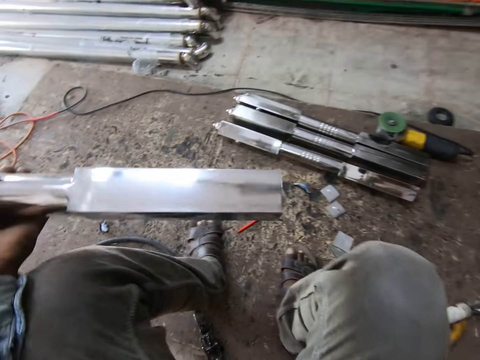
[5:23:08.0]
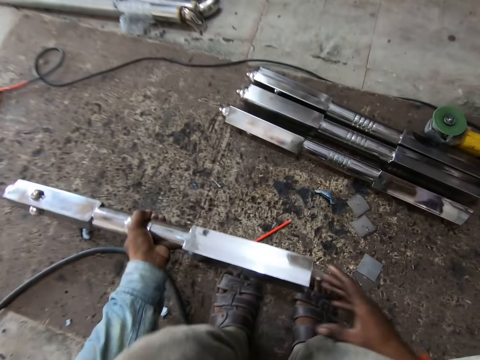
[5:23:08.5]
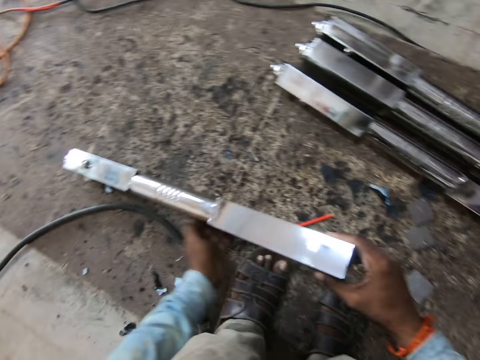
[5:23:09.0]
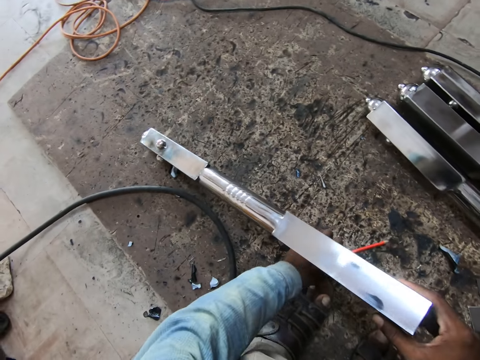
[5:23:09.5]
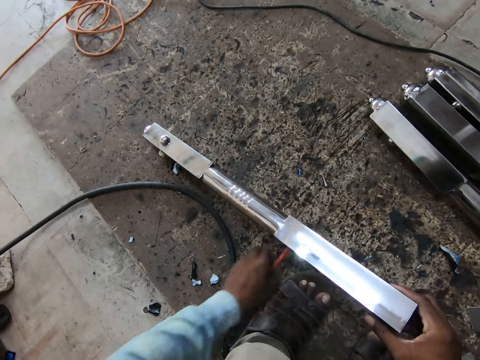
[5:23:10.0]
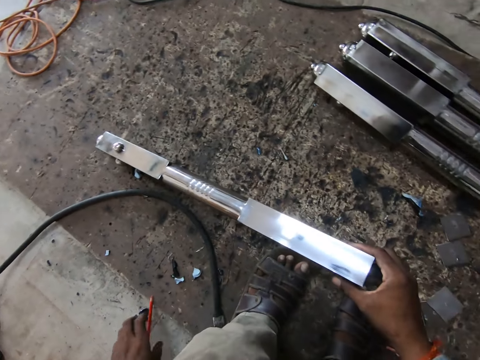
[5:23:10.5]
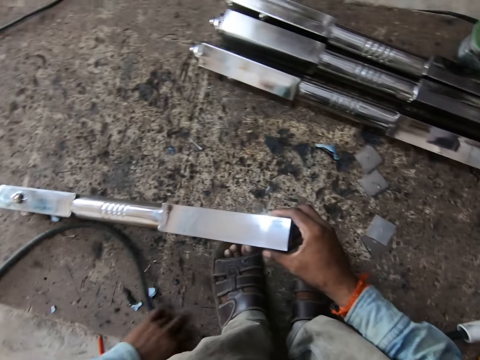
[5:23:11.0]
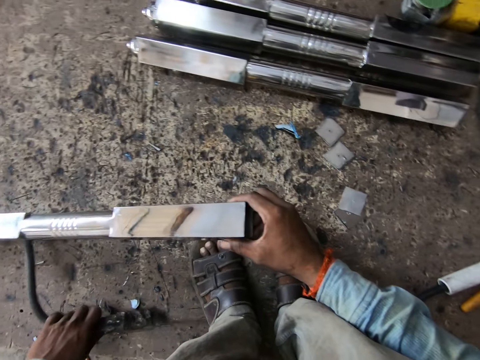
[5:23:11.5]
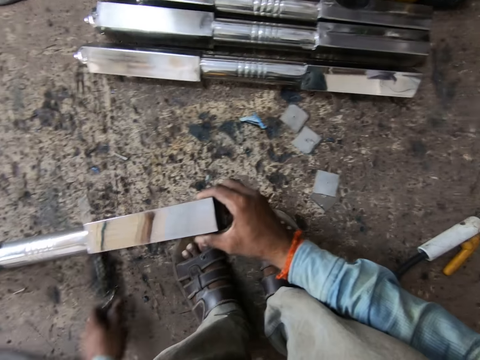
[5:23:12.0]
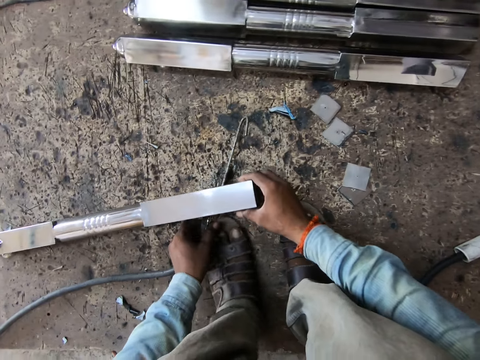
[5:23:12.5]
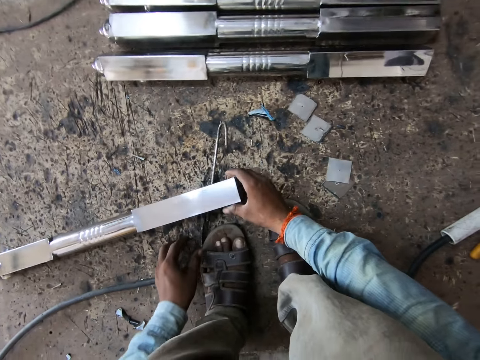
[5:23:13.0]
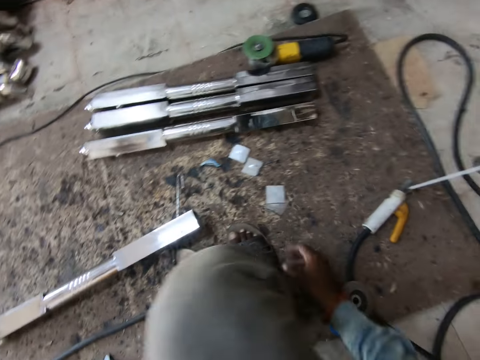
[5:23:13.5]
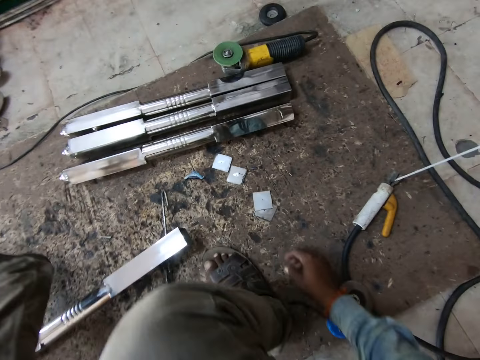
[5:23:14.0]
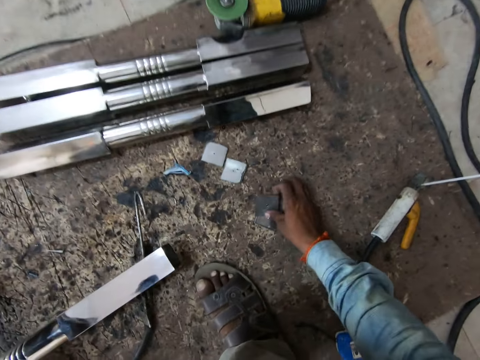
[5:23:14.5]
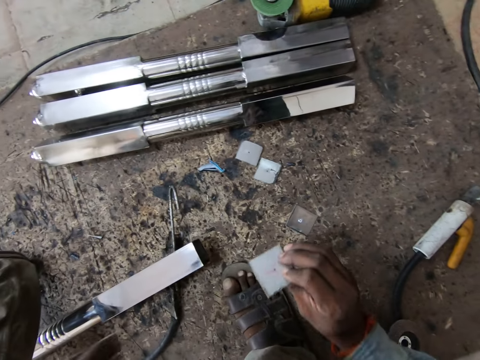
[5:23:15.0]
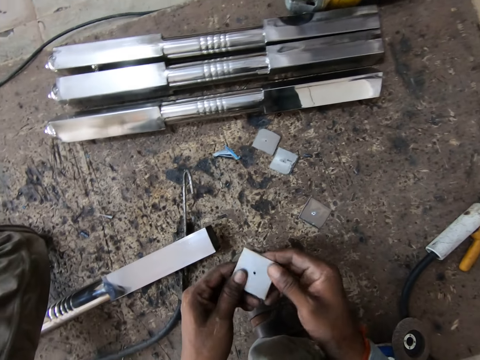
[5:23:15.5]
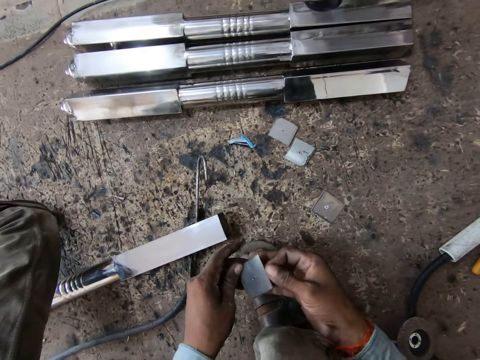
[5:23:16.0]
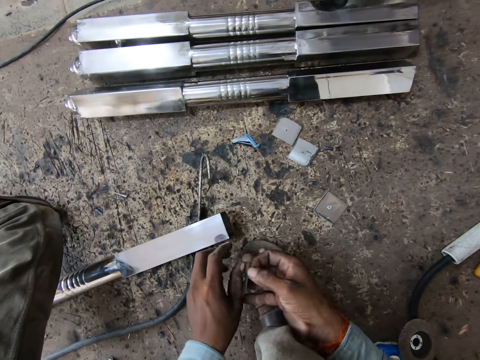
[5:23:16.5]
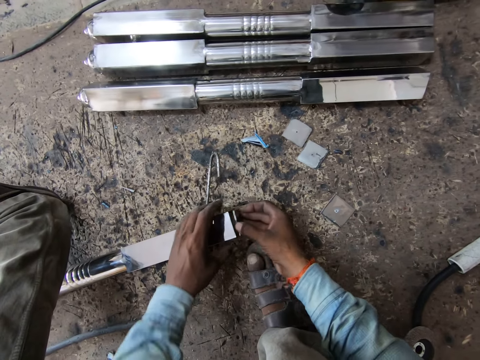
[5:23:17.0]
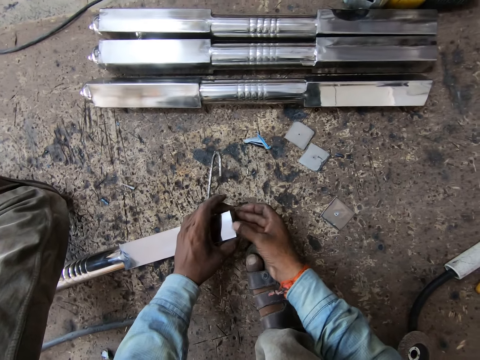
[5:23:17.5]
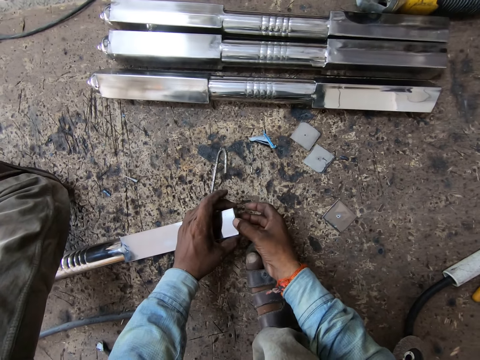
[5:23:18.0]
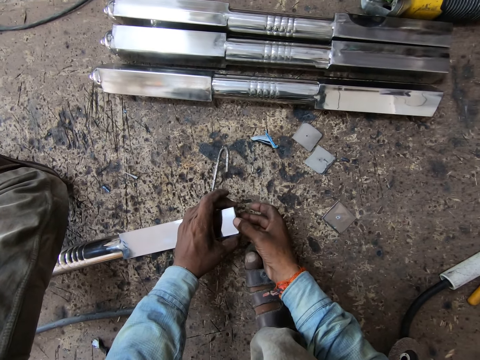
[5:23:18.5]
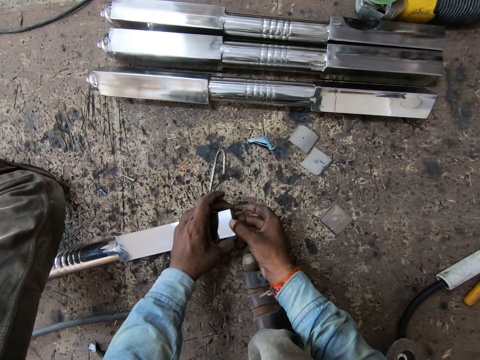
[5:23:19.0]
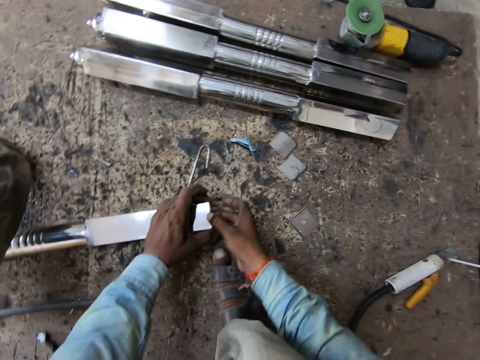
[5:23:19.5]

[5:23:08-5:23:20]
The camera wearer drops the steel on the floor with both hands. He adjusts a pencil on the floor with his left hand. He takes the pencil. He adjusts an electrode holder on the floor with his left hand. He drops the steel on the soldering iron with his right hand. He picks the metal from the floor with his left hand. He holds the metal with both hands. He attaches the metal to the steel with his right hand.

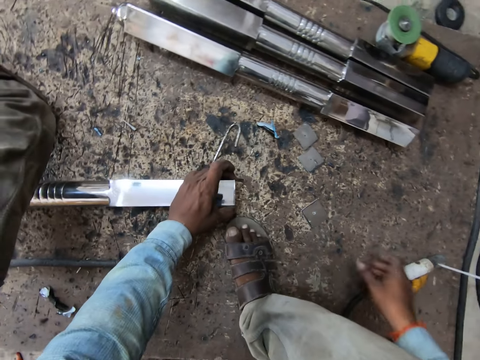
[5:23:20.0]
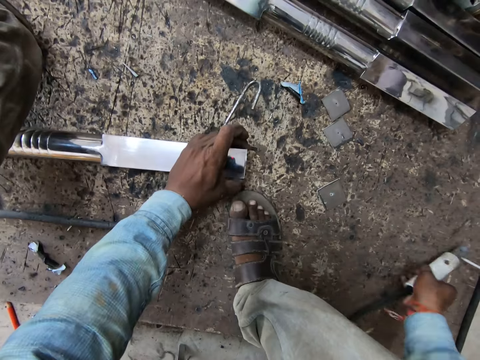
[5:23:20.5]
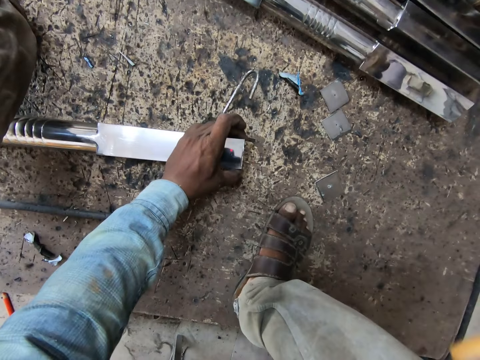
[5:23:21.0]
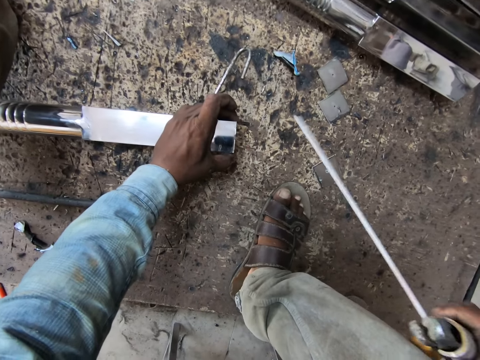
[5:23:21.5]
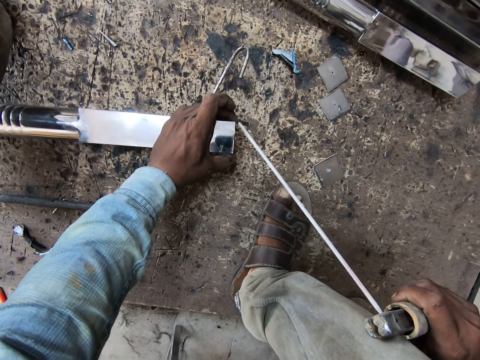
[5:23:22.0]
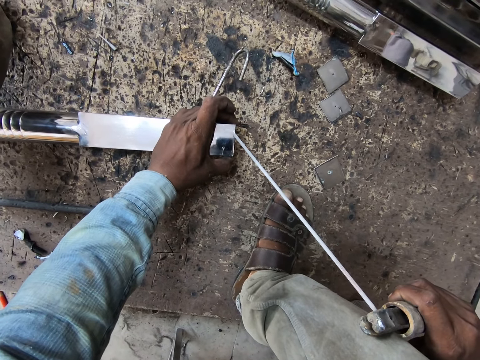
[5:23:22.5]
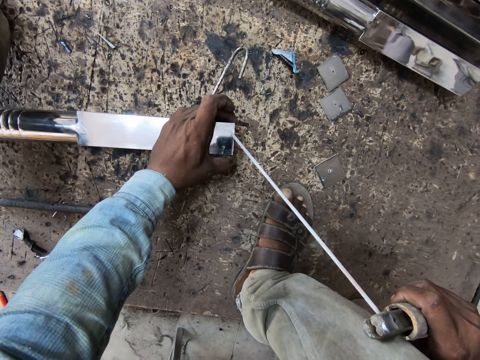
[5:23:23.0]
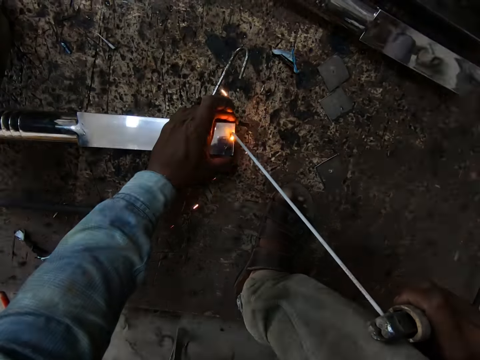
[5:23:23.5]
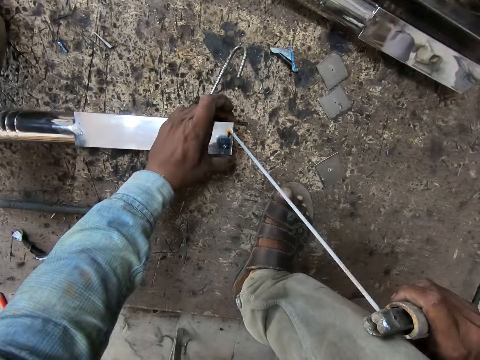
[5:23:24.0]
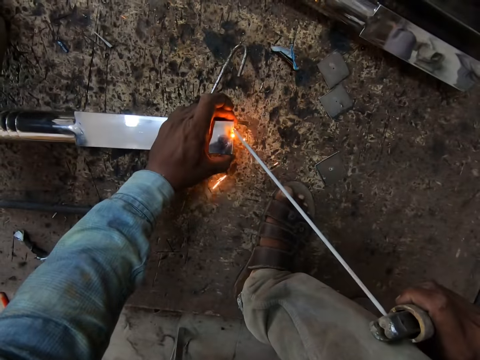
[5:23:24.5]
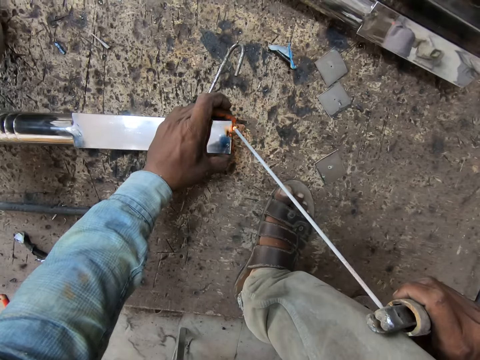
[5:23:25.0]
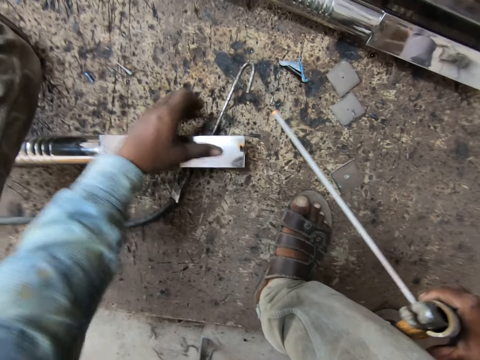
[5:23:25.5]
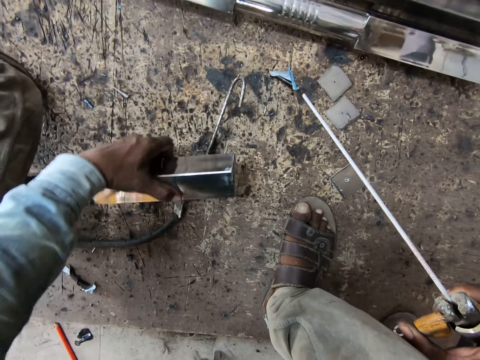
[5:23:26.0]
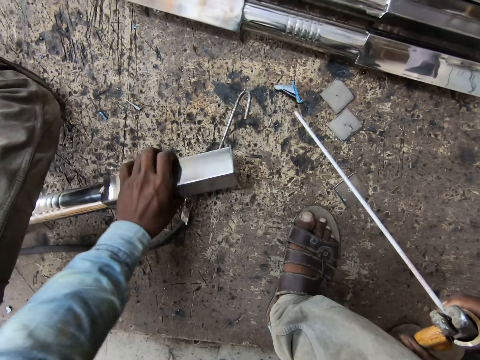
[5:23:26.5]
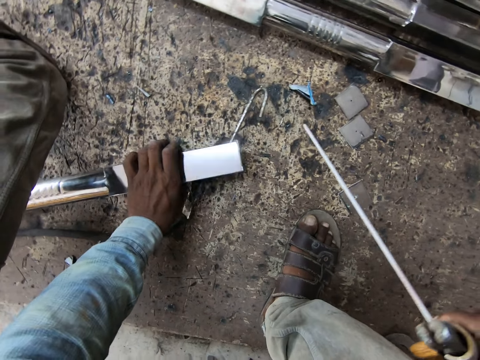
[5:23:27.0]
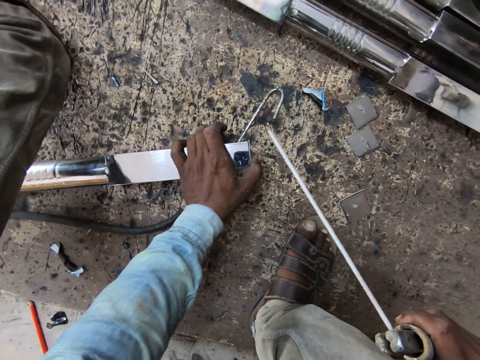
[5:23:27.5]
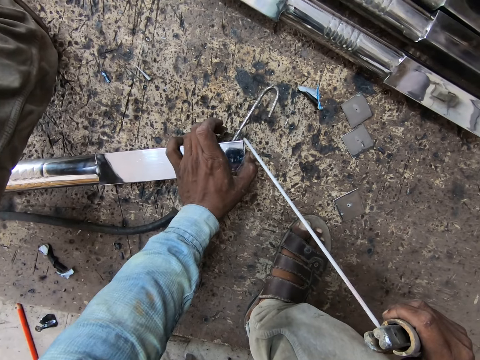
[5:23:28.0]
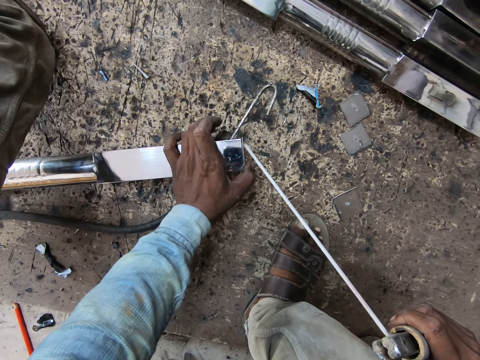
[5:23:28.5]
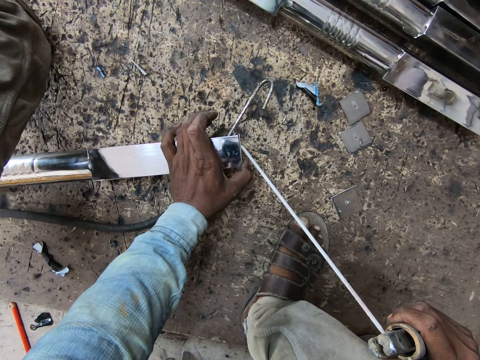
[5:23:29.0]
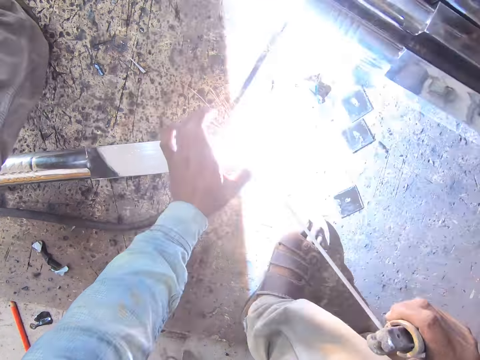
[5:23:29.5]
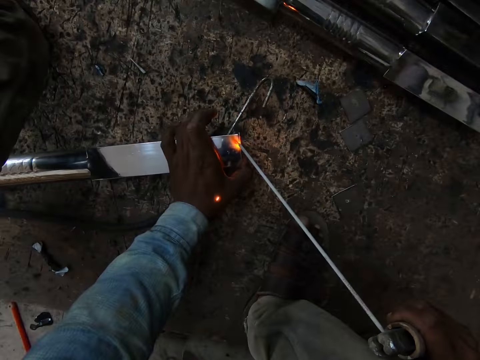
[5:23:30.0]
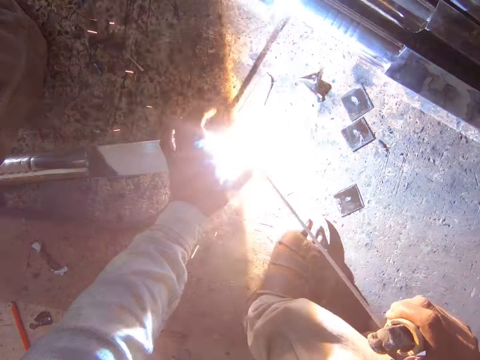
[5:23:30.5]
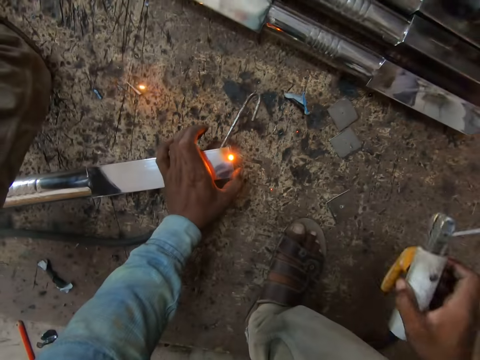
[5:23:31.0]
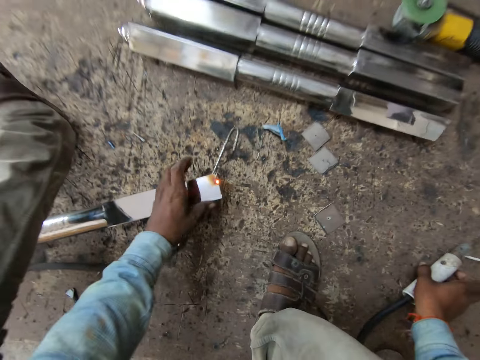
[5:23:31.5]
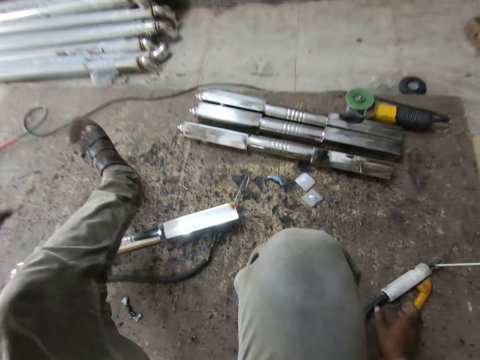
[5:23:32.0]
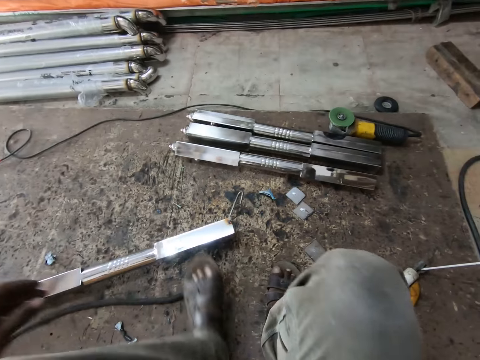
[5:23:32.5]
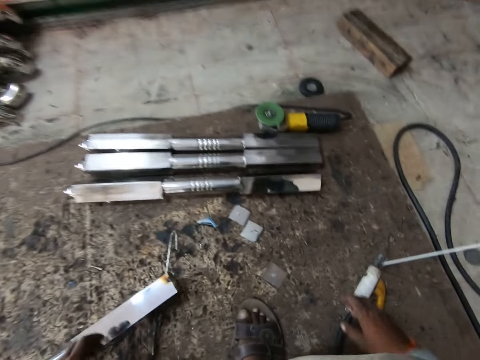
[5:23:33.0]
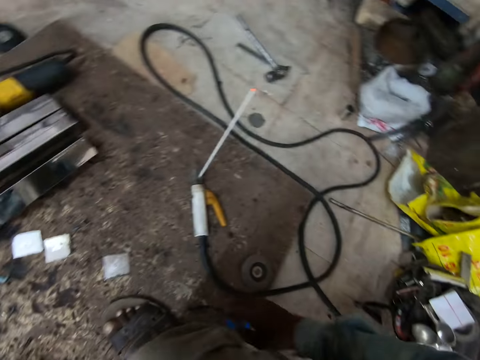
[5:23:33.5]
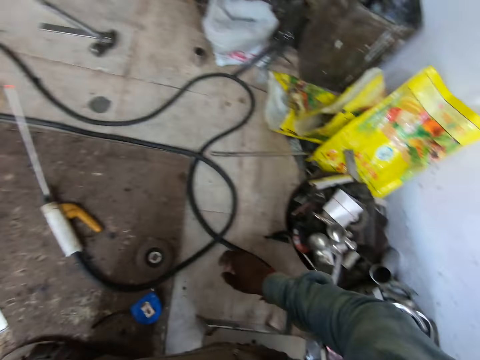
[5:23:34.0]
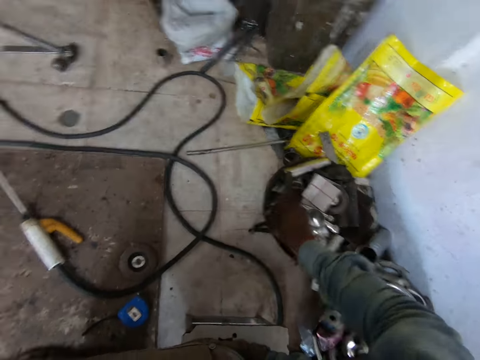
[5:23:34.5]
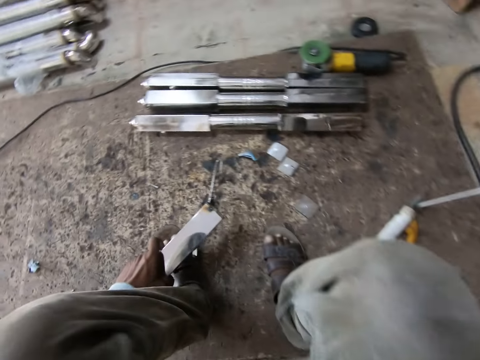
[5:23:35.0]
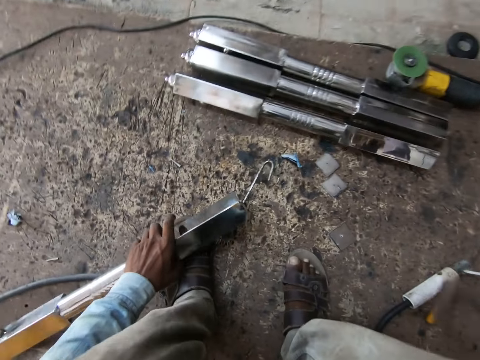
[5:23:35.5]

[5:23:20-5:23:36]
The camera wearer picks an electrode holder or drill from the floor with his right hand. He welds the steel with the soldering iron in his right hand. He adjusts the steel with his left hand. He turns the steel or metal rod. He welds the steel with the soldering iron in his right hand. He drops the electrode holder on the floor with his right hand. He moves around the workshop. He picks a frame square from a bag with his right hand.
